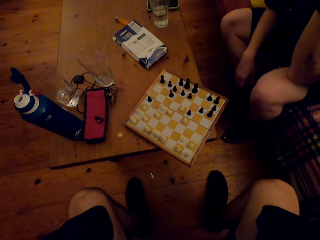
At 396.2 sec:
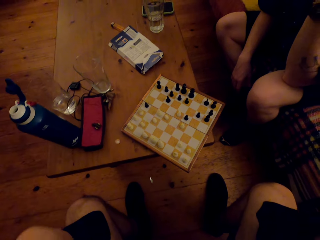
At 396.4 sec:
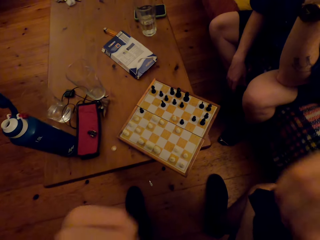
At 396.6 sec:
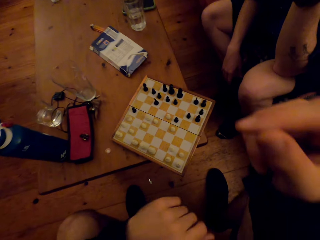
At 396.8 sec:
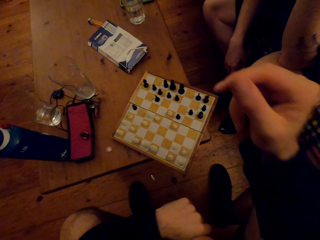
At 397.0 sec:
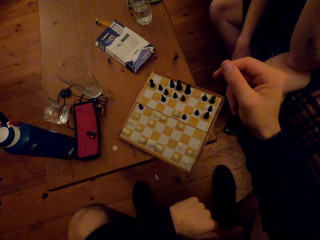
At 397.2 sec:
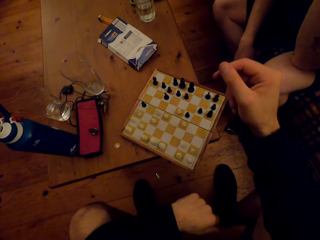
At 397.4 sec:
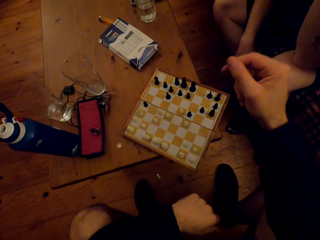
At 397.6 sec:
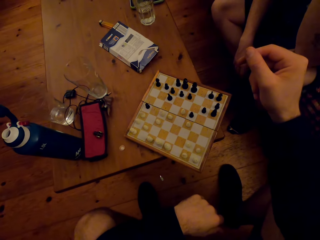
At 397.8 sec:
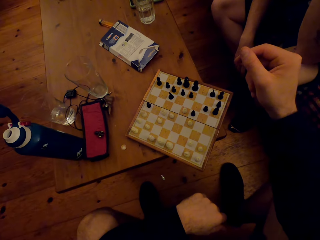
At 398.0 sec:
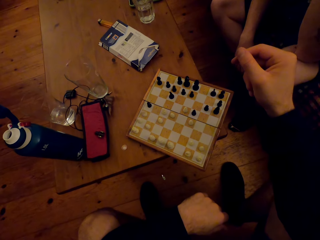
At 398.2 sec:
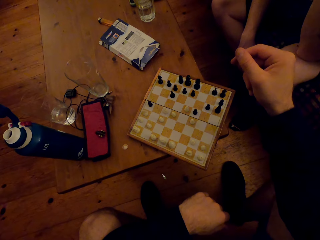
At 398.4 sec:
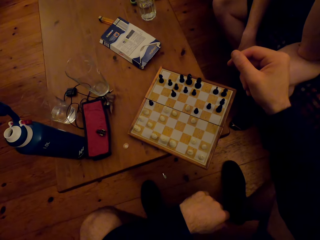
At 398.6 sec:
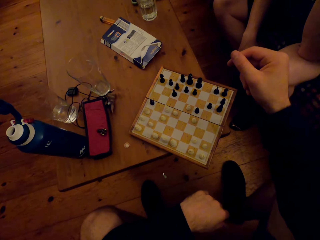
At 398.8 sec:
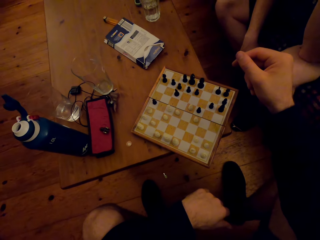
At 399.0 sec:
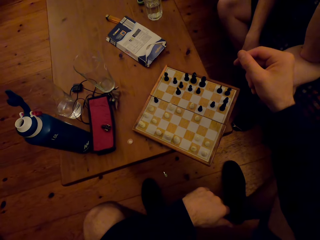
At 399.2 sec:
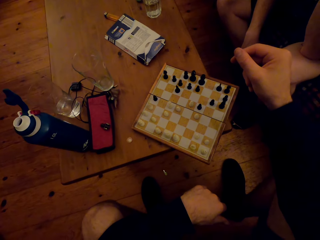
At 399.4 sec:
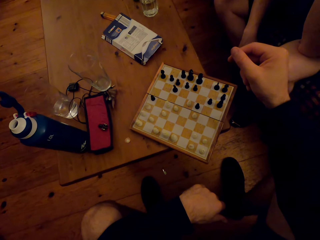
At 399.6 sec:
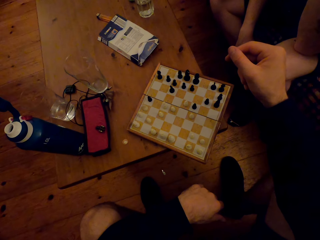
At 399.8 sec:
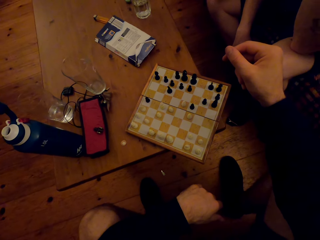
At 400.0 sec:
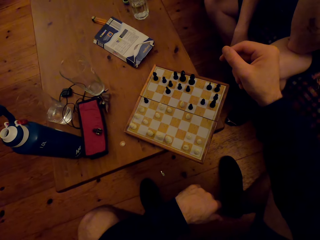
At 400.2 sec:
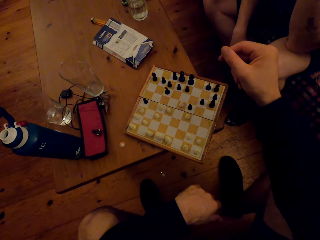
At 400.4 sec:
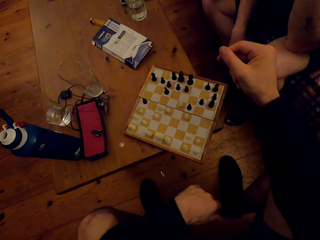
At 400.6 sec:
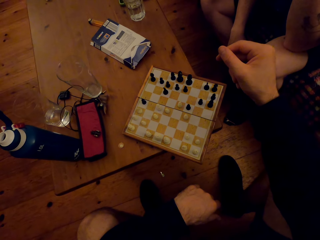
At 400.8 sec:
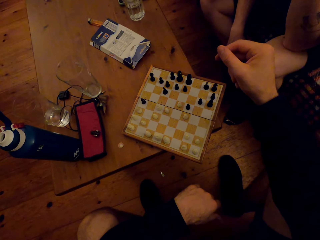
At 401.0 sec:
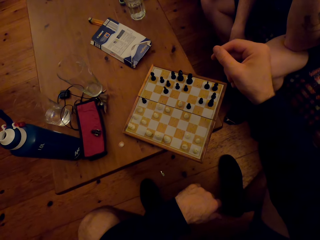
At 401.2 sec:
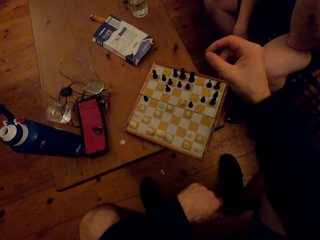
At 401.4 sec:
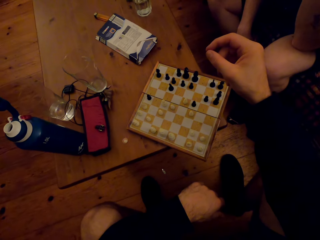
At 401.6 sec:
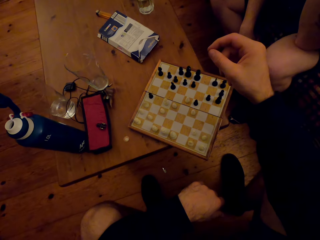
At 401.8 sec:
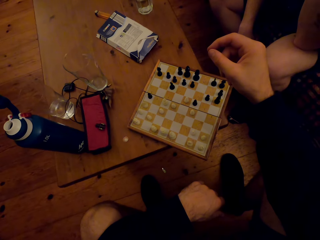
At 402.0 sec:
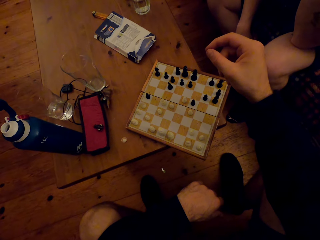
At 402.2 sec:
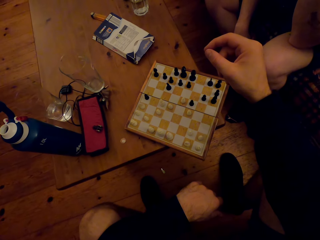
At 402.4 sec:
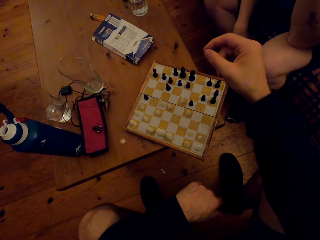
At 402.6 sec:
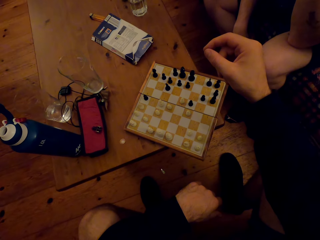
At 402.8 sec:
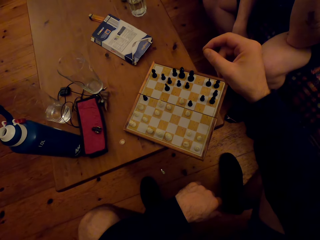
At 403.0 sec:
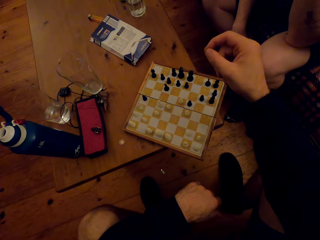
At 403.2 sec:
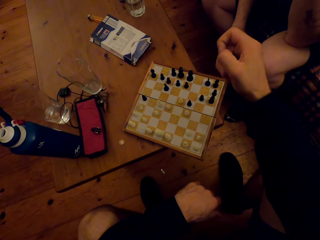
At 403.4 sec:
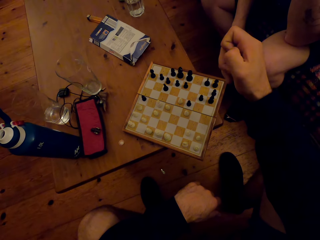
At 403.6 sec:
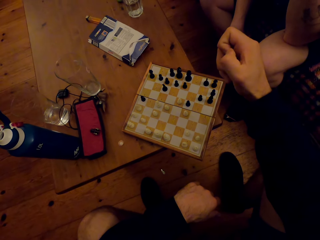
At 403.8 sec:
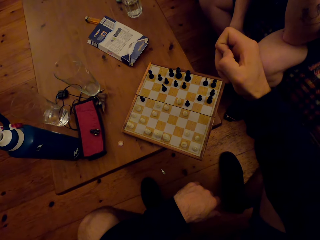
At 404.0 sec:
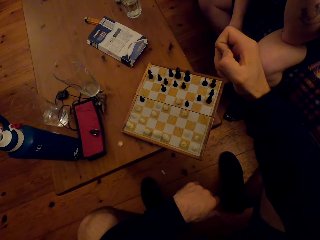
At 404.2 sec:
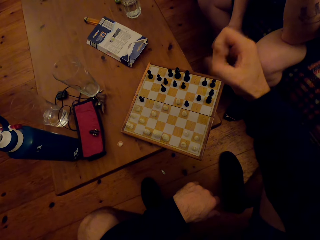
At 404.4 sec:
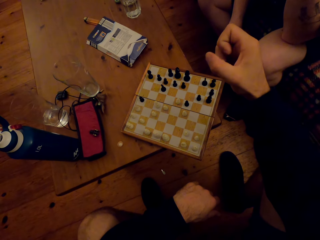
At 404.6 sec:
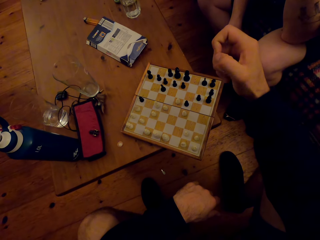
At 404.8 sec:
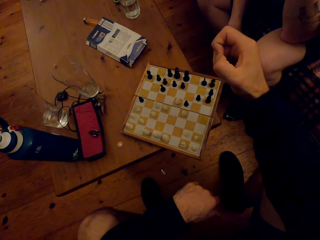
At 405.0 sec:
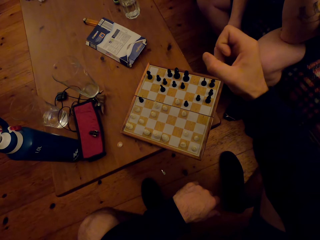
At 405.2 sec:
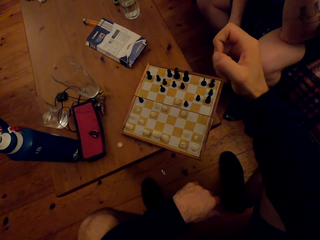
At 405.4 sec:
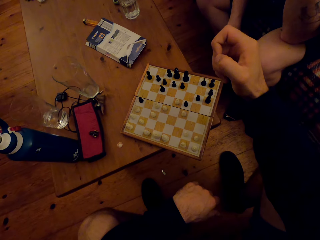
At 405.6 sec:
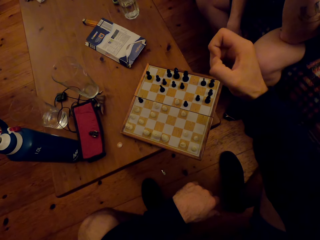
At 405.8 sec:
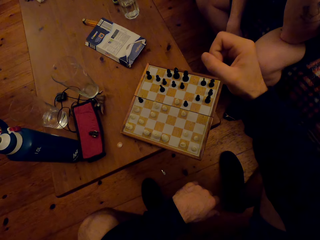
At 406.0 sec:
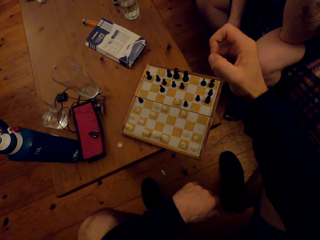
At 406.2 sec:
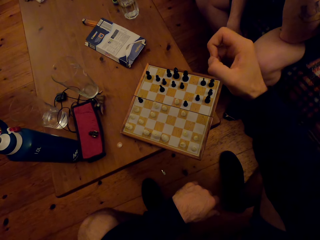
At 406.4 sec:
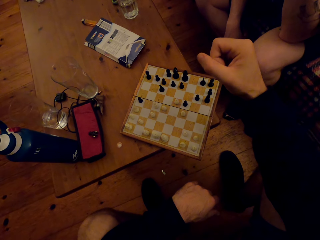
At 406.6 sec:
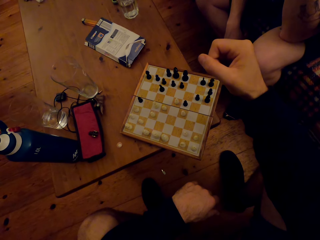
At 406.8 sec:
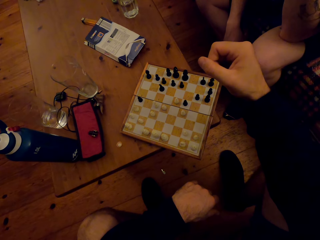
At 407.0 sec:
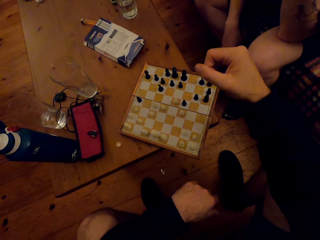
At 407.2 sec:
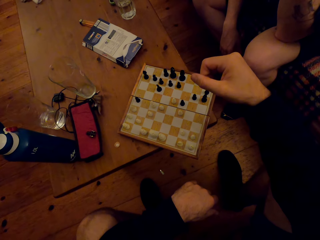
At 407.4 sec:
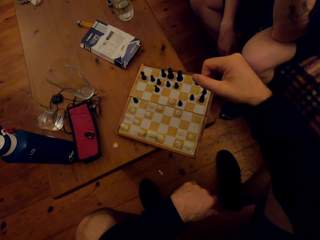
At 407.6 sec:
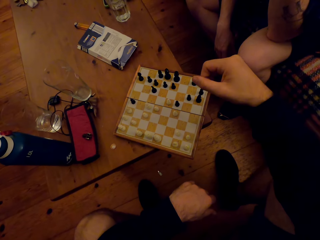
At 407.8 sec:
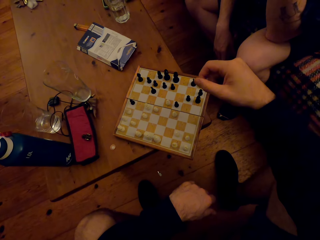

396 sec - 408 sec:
The camera wearer moves his hand forward. He moves his fingers.

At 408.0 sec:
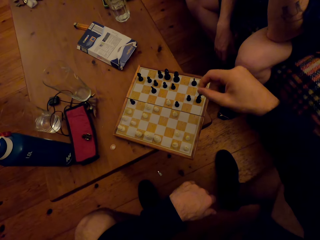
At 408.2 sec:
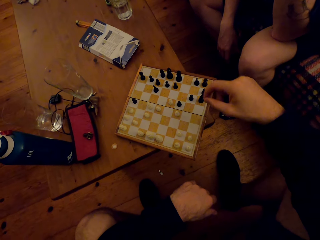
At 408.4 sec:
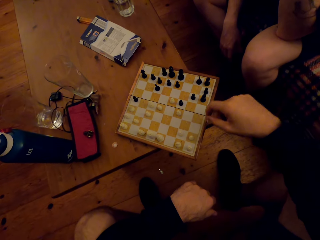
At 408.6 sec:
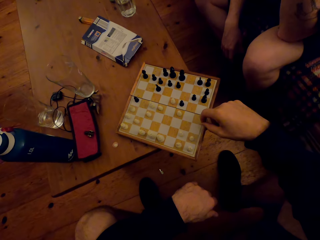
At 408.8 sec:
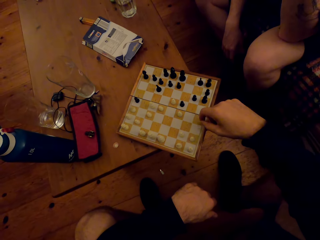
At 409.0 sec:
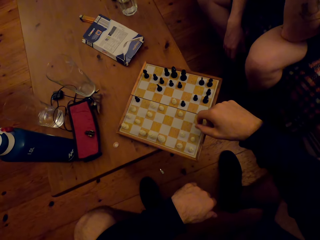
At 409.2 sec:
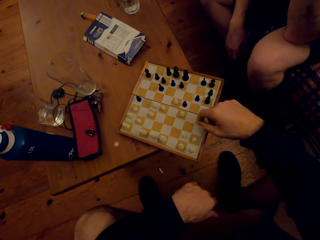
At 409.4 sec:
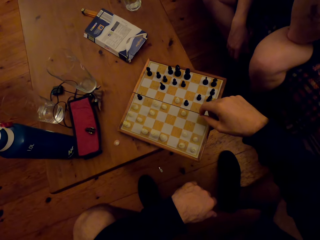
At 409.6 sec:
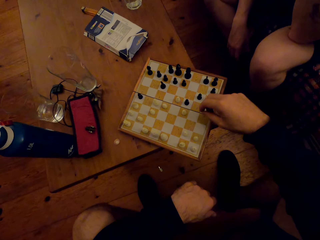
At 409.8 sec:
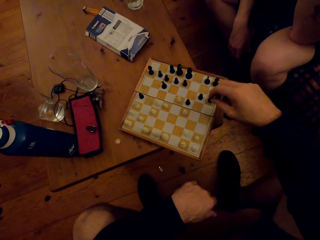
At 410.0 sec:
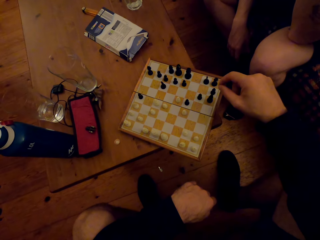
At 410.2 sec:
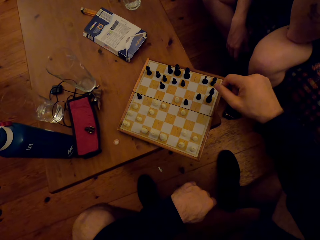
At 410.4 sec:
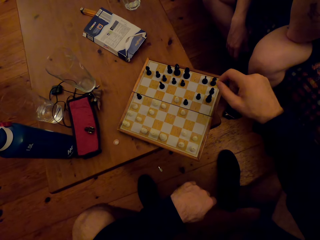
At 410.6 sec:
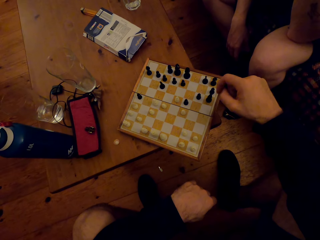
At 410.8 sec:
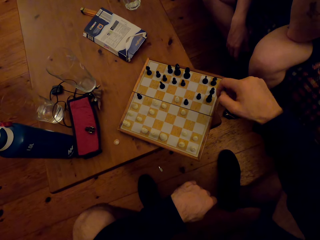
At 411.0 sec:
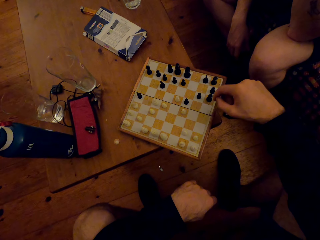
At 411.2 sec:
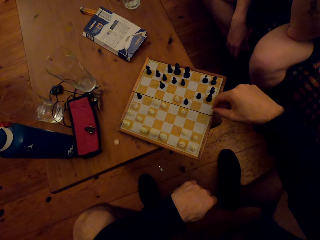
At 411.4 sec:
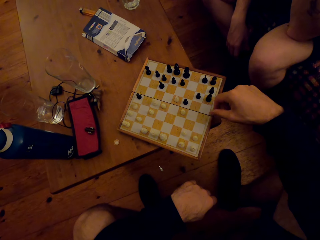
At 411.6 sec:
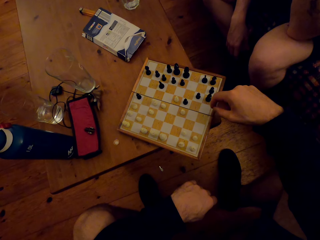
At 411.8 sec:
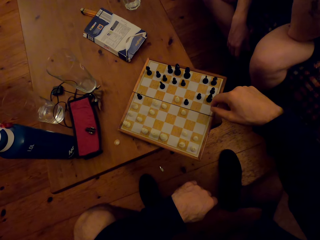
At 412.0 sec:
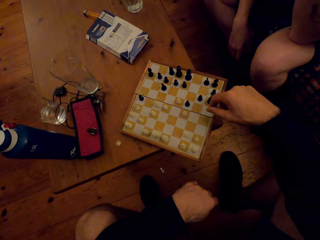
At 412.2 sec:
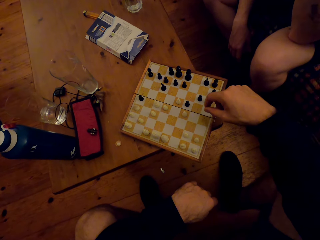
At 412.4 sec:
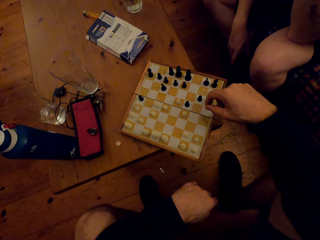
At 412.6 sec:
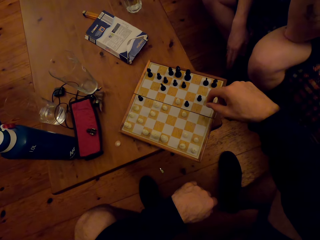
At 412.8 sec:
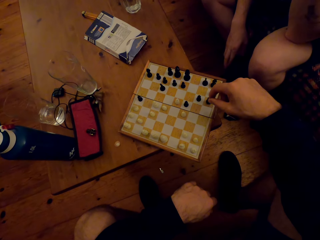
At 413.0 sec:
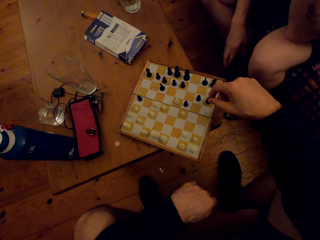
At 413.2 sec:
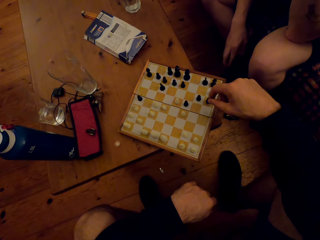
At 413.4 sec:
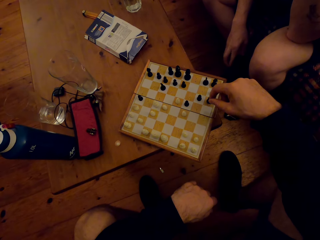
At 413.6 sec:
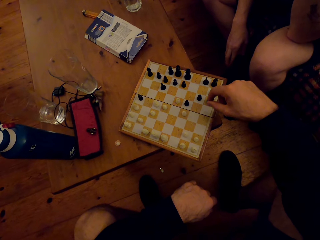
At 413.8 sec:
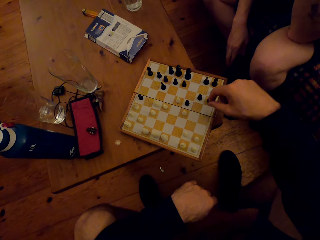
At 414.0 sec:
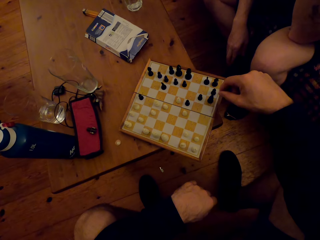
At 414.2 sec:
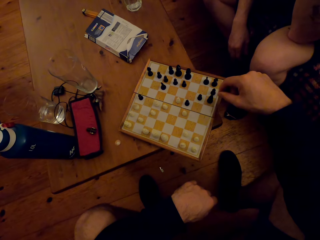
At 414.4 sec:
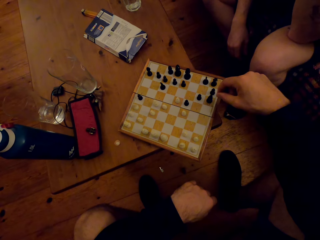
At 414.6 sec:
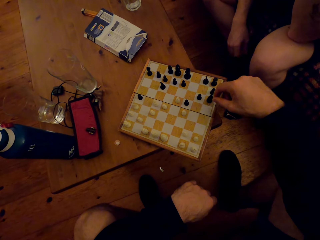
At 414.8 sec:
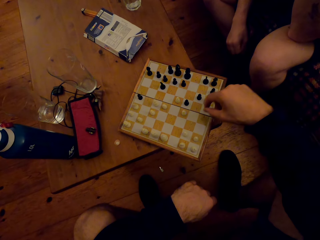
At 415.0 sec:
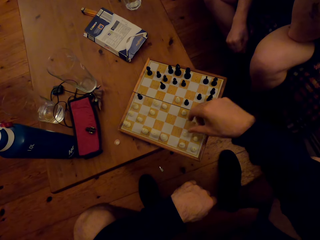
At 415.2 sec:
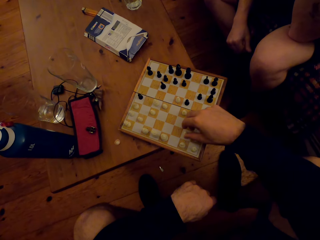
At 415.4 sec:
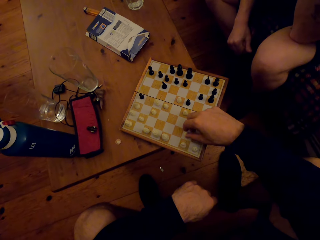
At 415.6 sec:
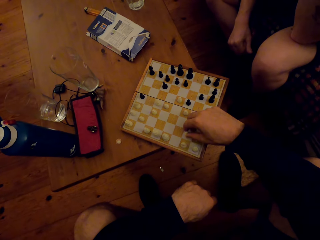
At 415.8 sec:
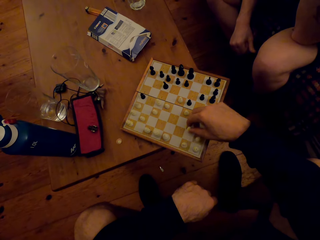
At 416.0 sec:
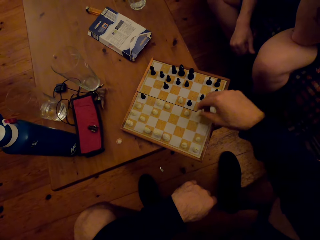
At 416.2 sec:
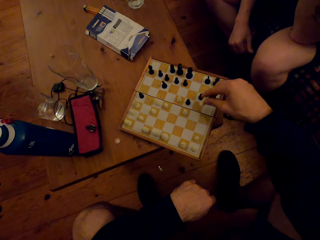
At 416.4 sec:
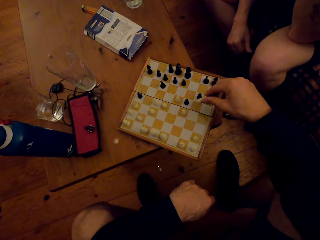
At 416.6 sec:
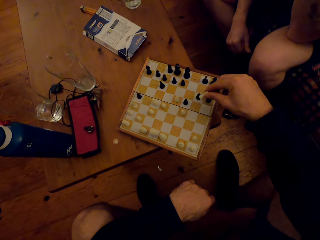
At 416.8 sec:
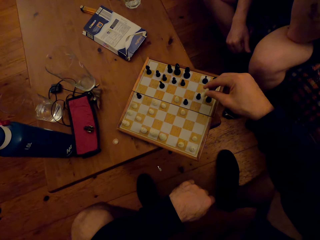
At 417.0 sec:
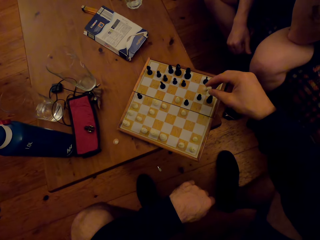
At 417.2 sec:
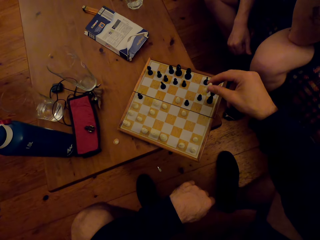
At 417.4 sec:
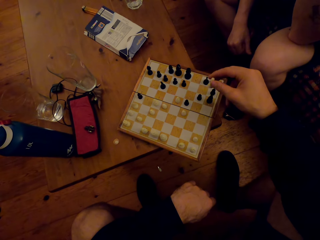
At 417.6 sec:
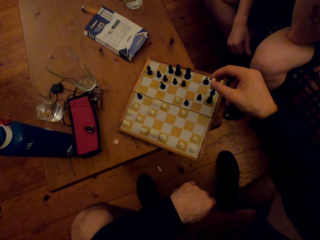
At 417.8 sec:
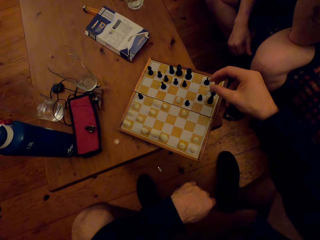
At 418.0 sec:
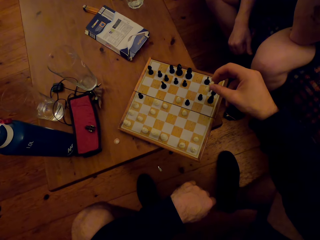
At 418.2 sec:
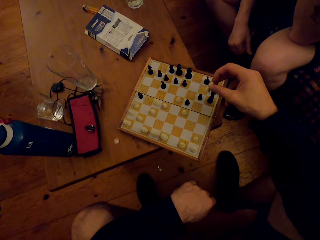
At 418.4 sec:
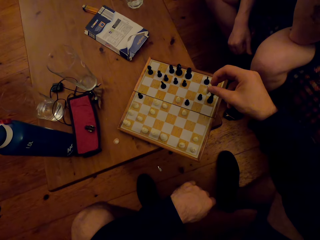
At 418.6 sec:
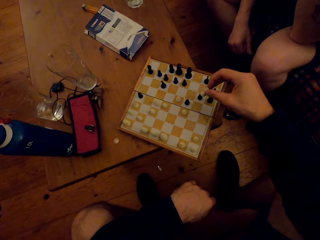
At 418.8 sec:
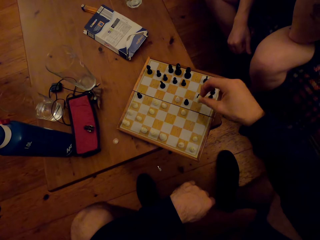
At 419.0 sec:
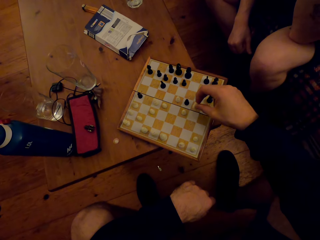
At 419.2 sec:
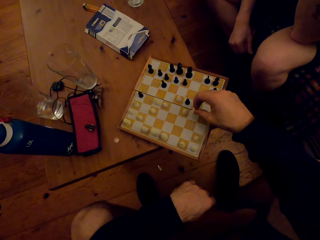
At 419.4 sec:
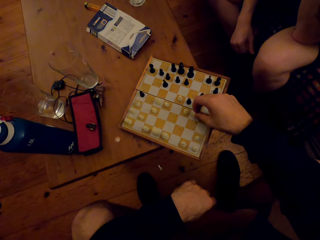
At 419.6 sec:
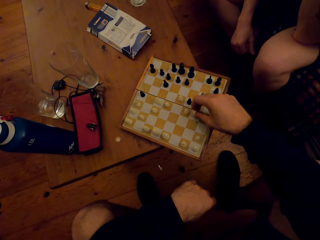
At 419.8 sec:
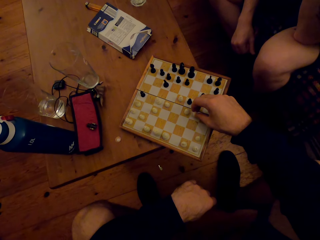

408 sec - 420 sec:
The camera wearer moves his hands down. A man moves his fingers. The camera wearer moves his fingers. He picks up a knight. He holds up the knight.
